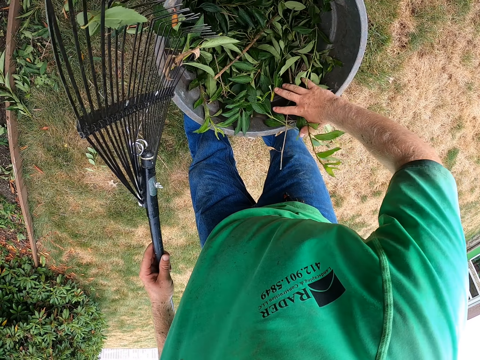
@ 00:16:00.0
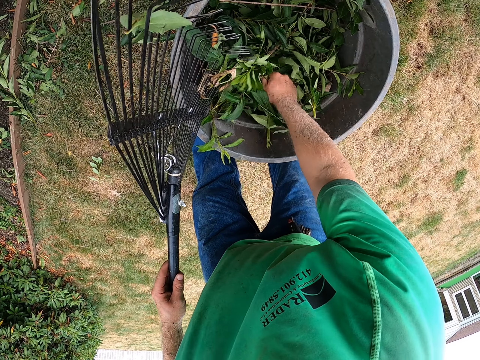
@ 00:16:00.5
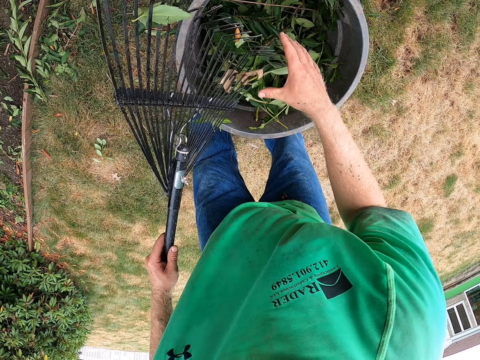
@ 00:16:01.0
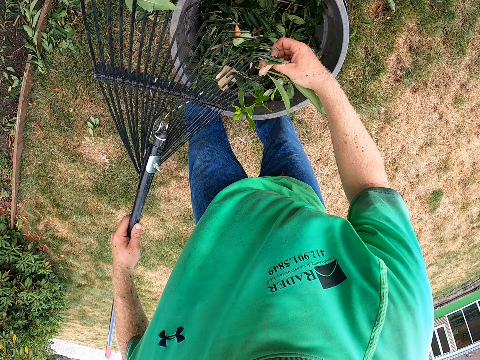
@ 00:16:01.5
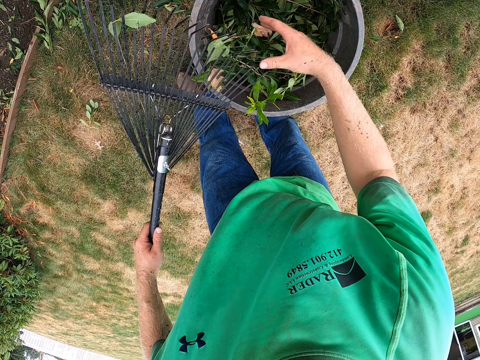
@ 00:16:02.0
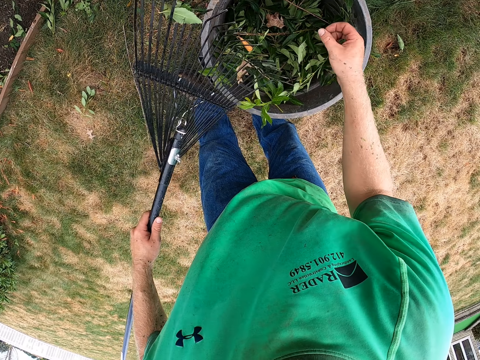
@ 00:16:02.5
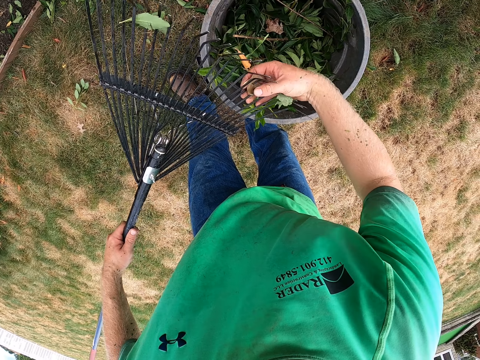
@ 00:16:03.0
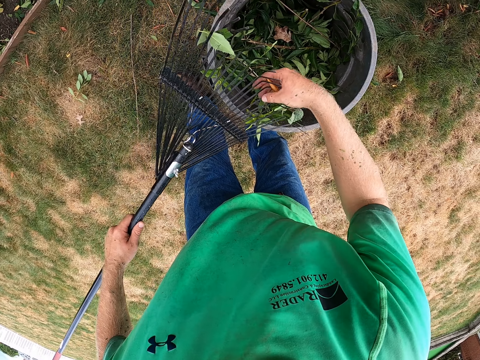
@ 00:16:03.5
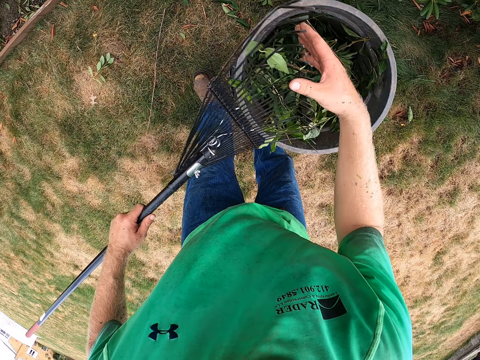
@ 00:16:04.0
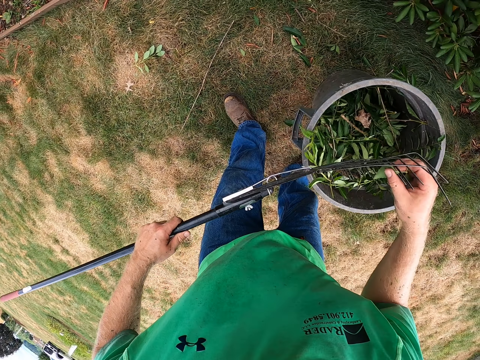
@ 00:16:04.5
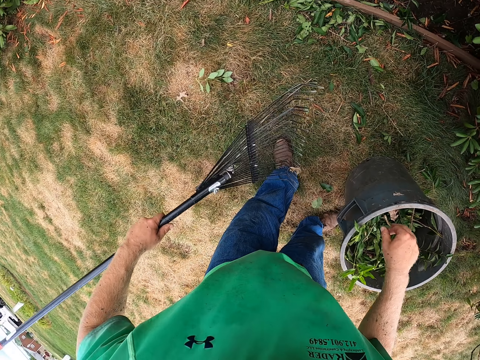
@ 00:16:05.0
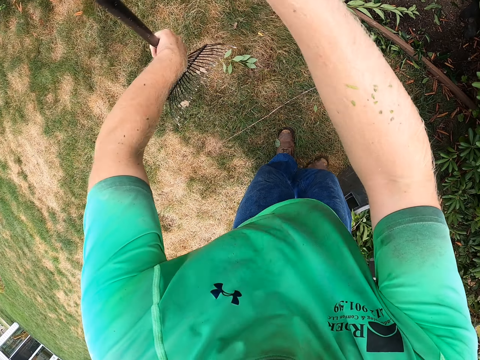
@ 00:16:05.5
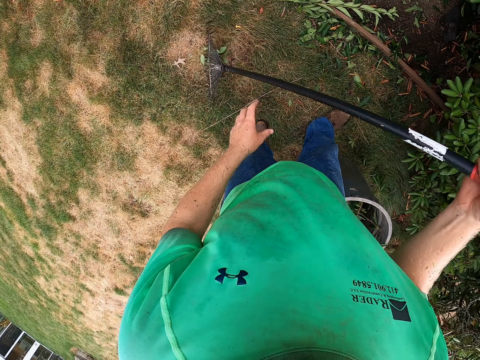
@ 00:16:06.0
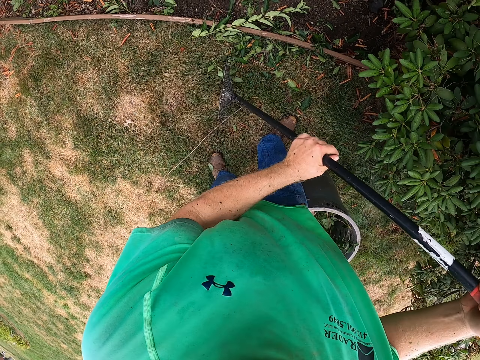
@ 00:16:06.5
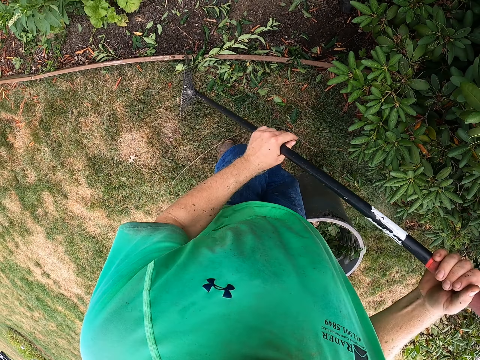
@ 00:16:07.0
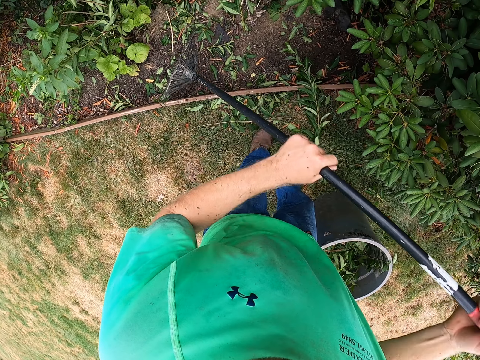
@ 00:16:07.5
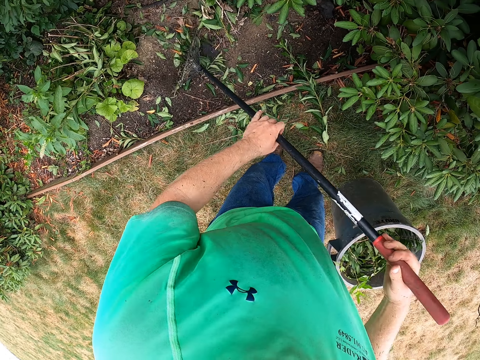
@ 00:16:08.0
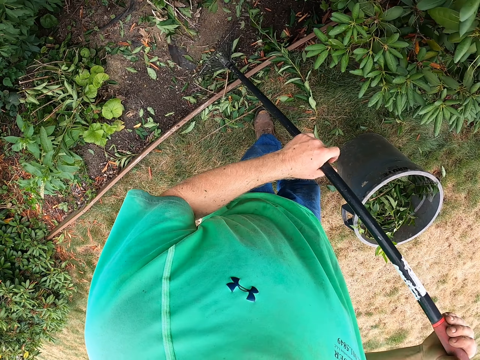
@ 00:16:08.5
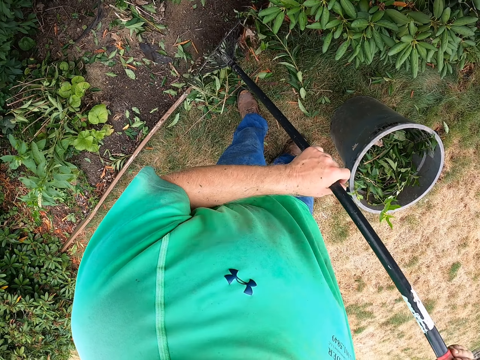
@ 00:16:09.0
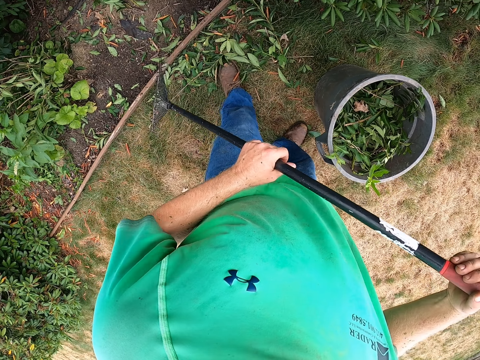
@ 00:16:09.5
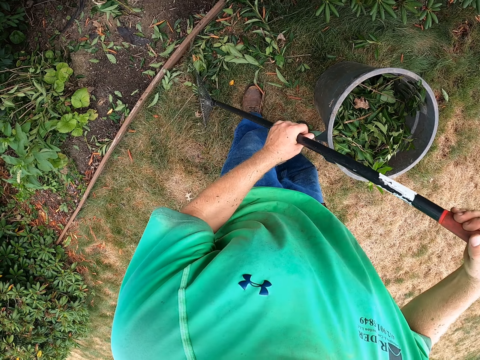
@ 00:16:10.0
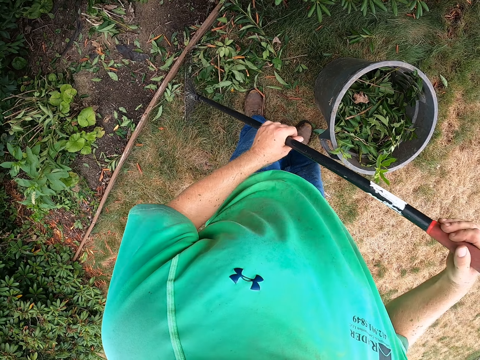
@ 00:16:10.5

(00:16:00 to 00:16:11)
The camera wearer removes some flowers from the leaf rake in his left hand with his right hand. He clears some flowers on the ground with the leaf rake in his hands.

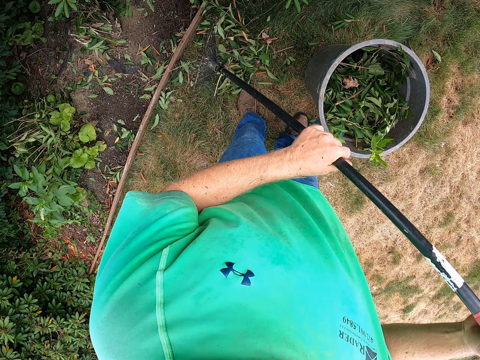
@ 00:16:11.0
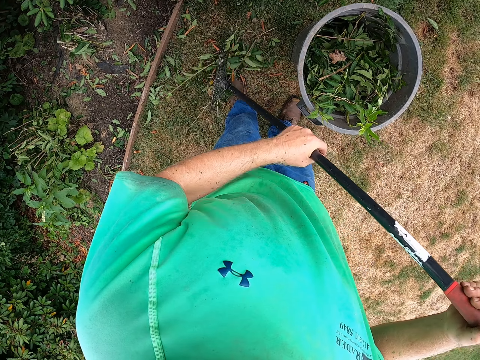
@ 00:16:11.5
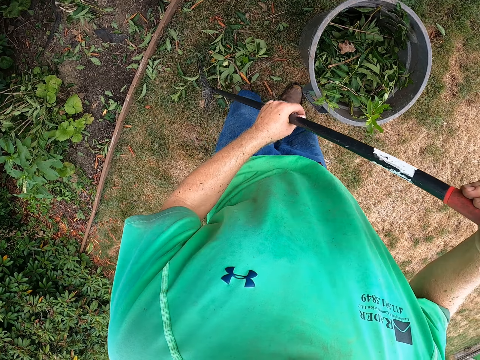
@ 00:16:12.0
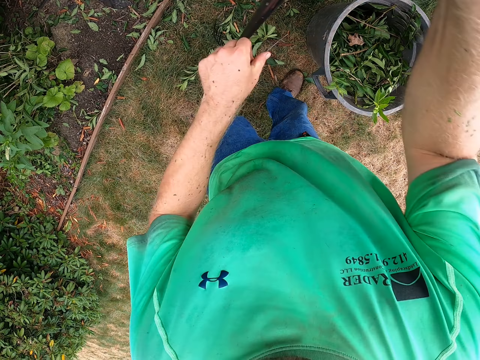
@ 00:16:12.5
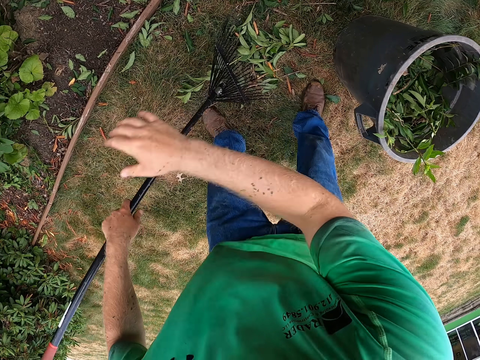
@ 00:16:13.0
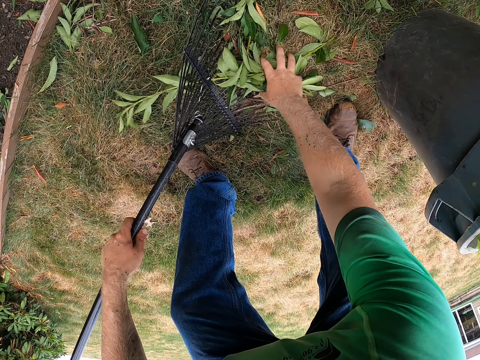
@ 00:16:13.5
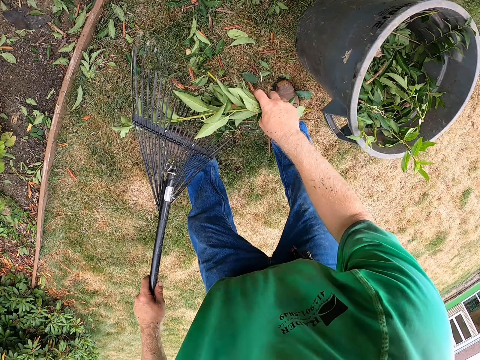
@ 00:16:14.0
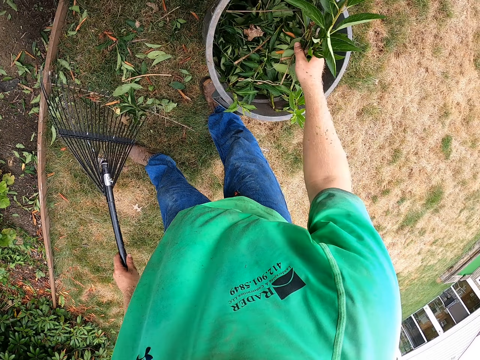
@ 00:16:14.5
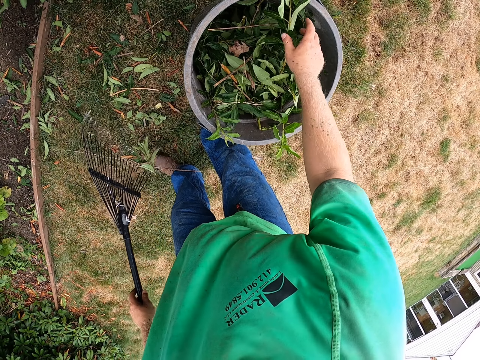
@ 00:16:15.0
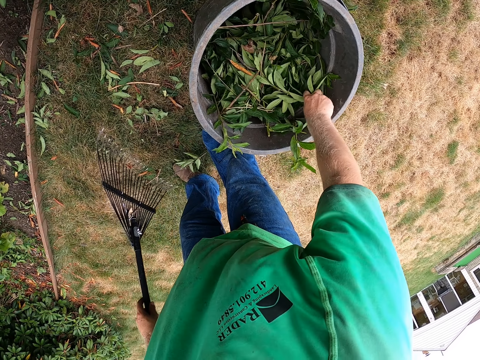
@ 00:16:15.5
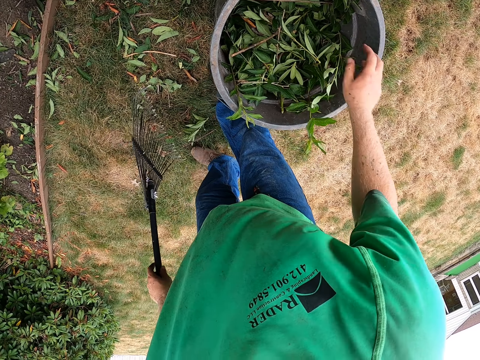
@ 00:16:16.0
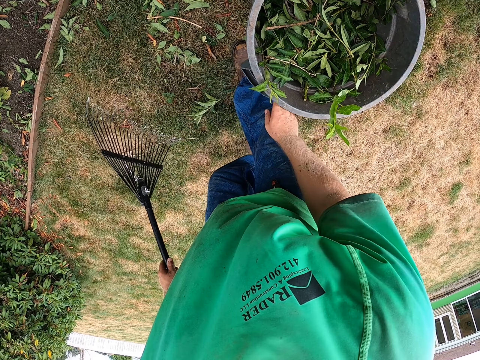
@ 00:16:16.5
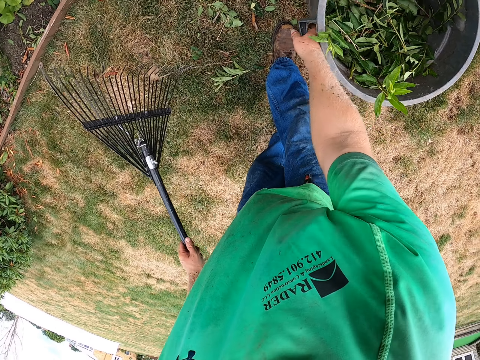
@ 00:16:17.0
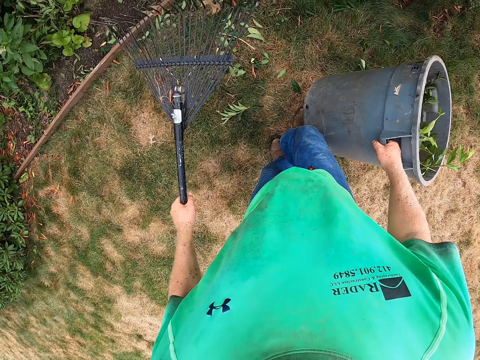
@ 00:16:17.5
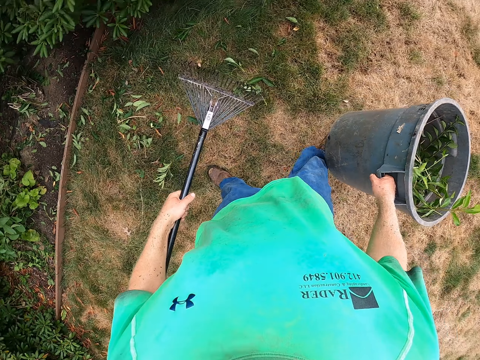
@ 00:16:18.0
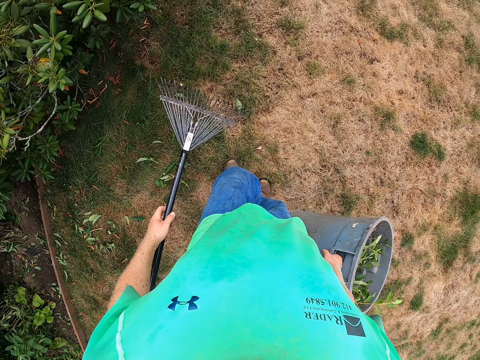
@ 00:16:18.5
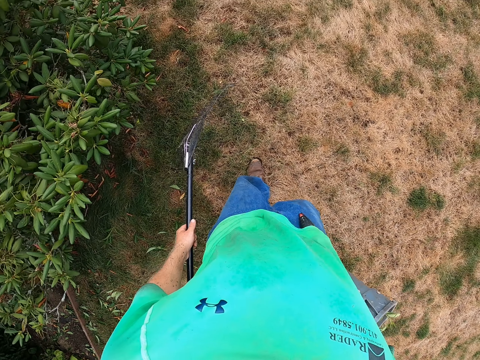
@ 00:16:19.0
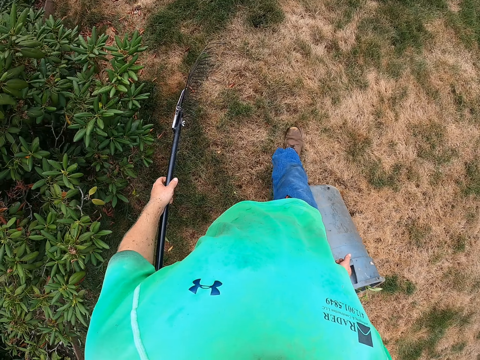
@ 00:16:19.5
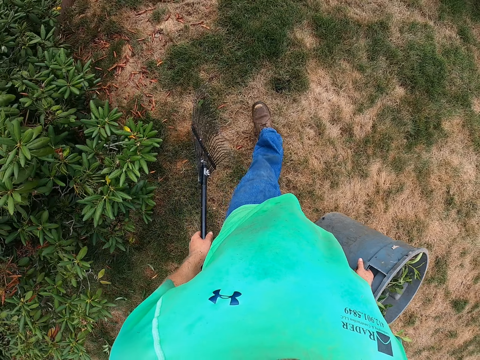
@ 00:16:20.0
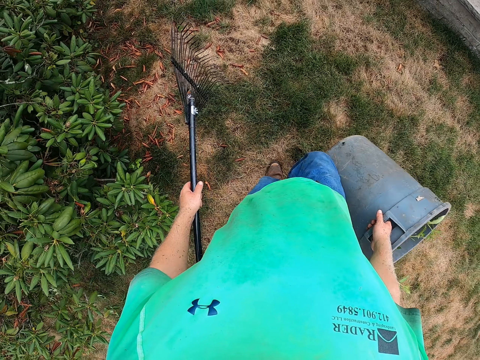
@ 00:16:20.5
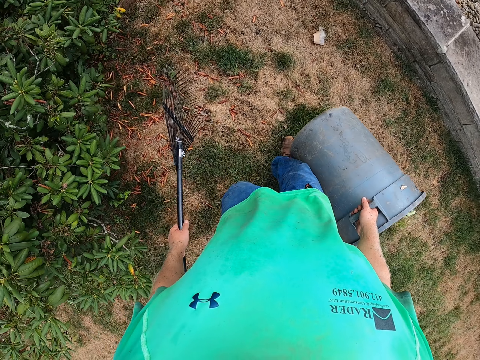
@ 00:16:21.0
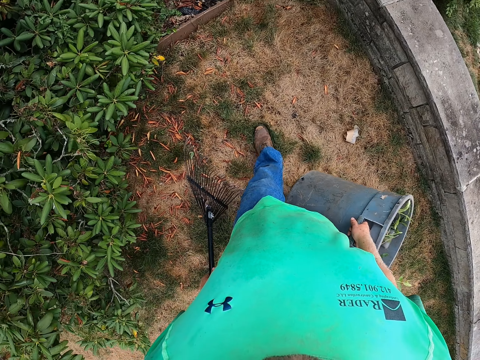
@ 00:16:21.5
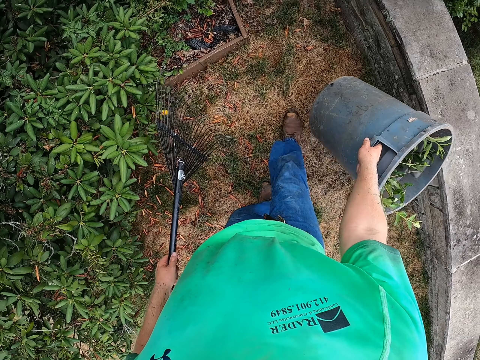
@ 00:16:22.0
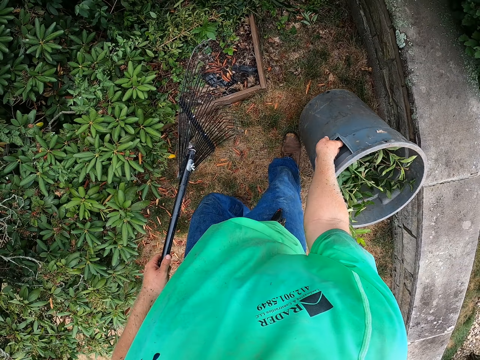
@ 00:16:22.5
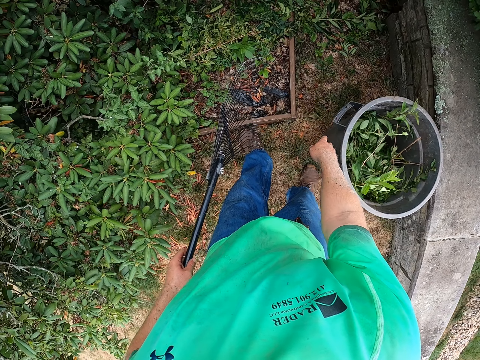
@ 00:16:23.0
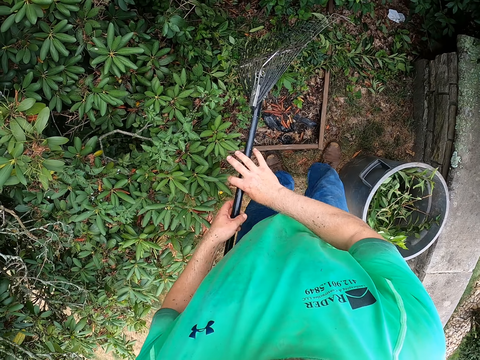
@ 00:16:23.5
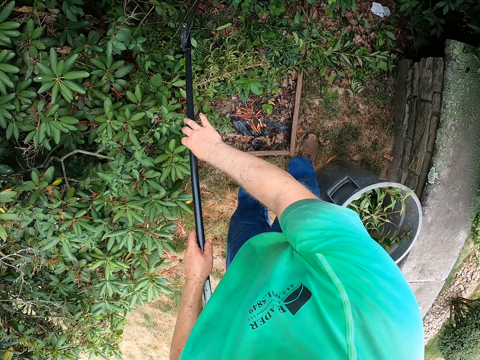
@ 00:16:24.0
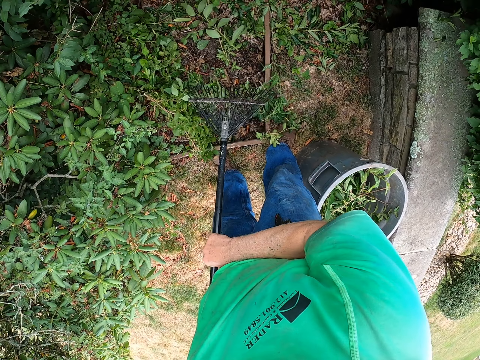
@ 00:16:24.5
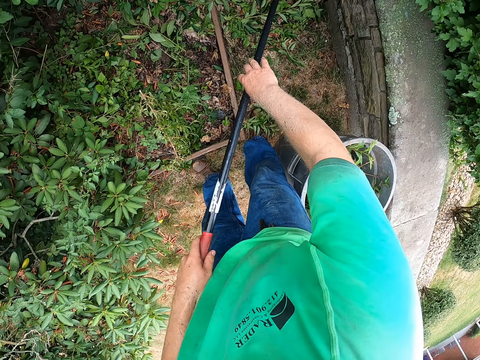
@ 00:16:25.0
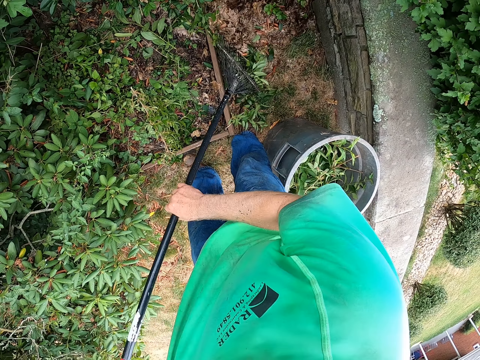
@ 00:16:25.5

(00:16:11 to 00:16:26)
The camera wearer packs some flowers from the ground into the leaf rake in his left hand with his right hand. He drops the flowers into the trash bin with his right hand. He picks up the trash bin from the ground with his right hand and walks. He drops the trash bin on the ground with his right hand. He clears some flowers on the ground with the leaf rake in his hands.
